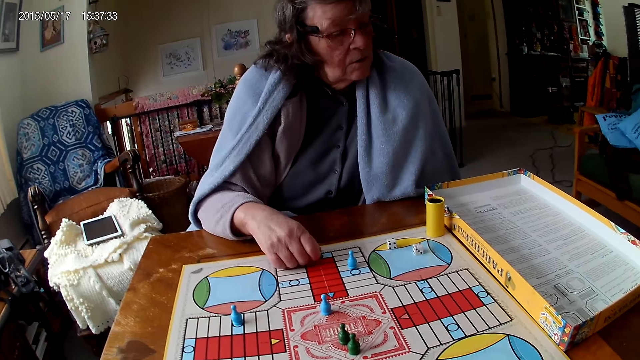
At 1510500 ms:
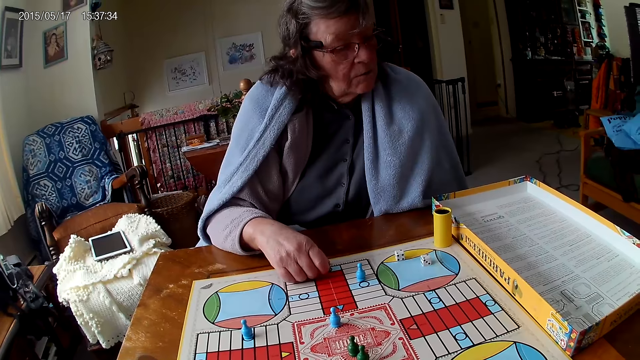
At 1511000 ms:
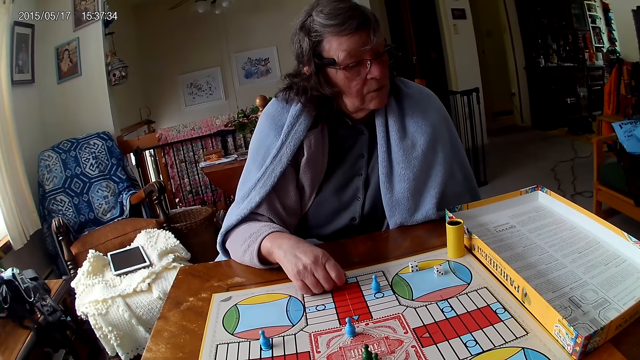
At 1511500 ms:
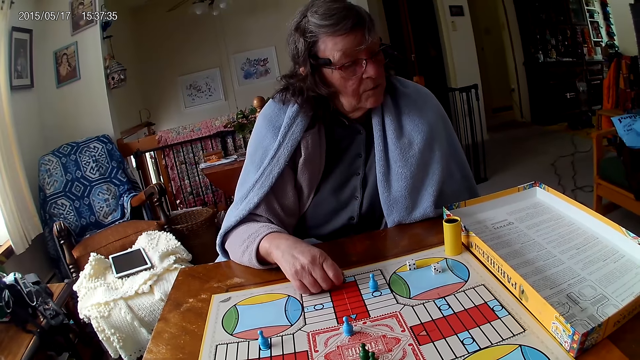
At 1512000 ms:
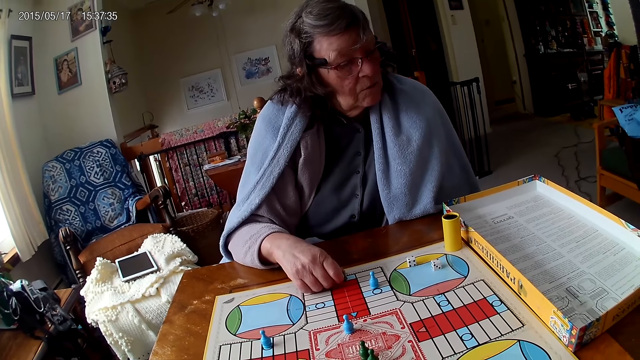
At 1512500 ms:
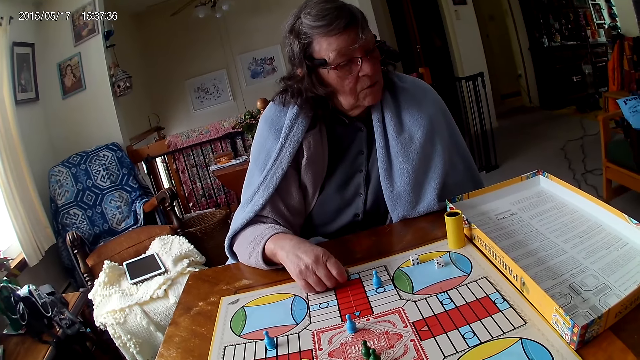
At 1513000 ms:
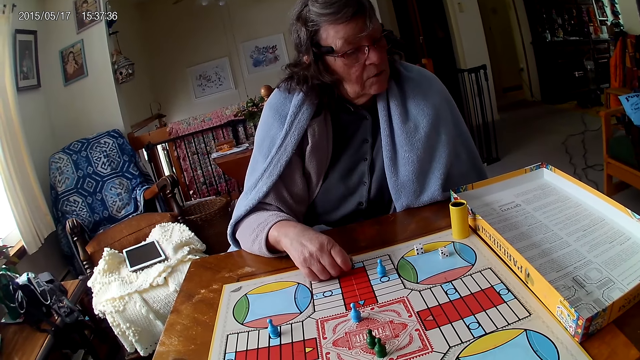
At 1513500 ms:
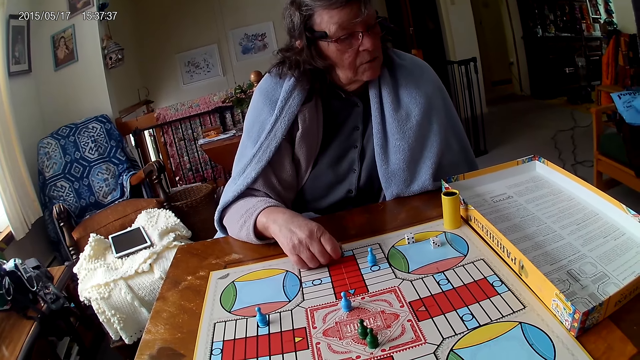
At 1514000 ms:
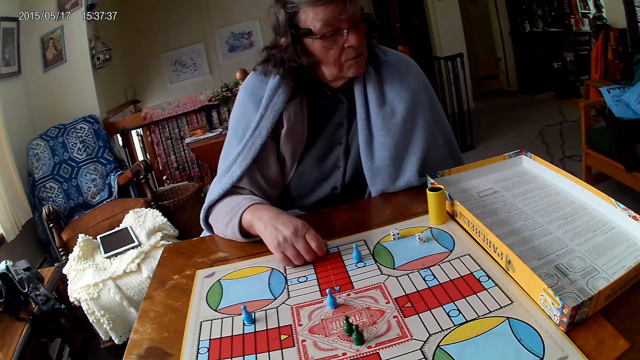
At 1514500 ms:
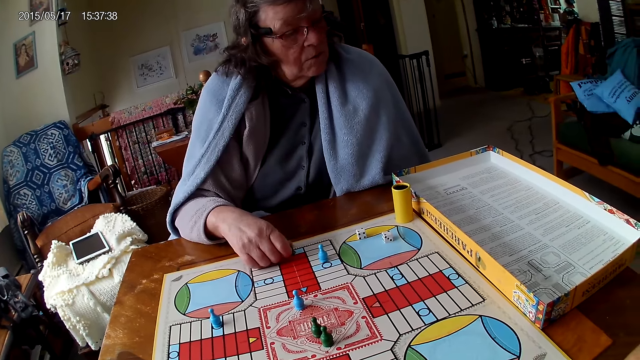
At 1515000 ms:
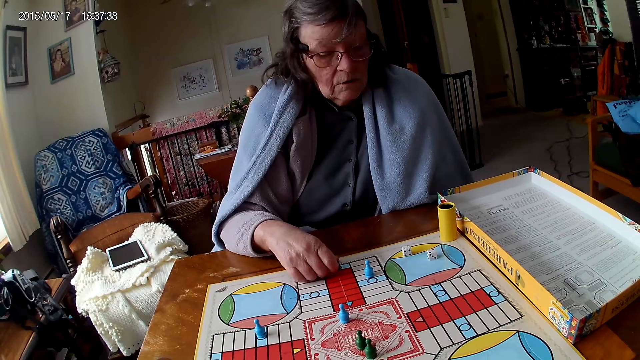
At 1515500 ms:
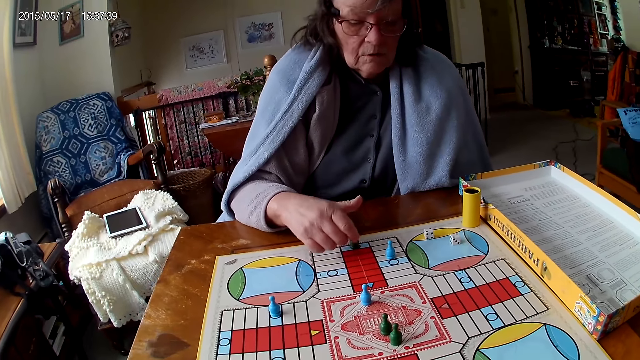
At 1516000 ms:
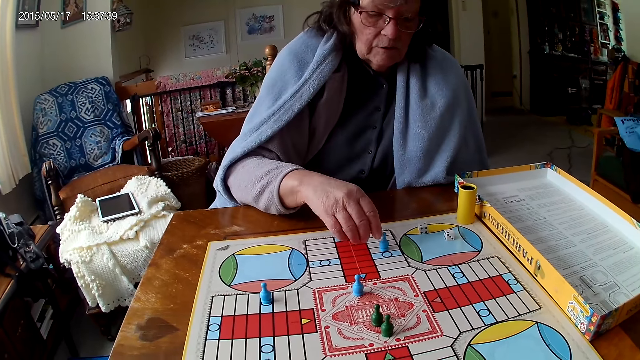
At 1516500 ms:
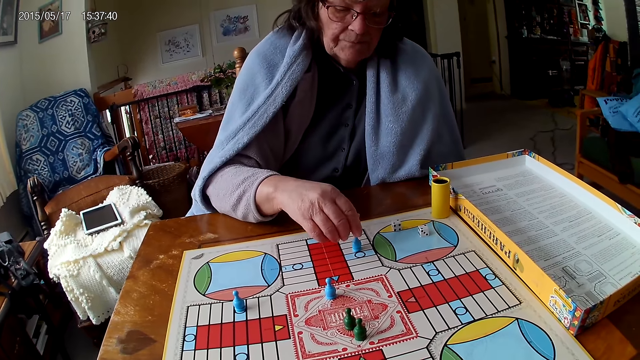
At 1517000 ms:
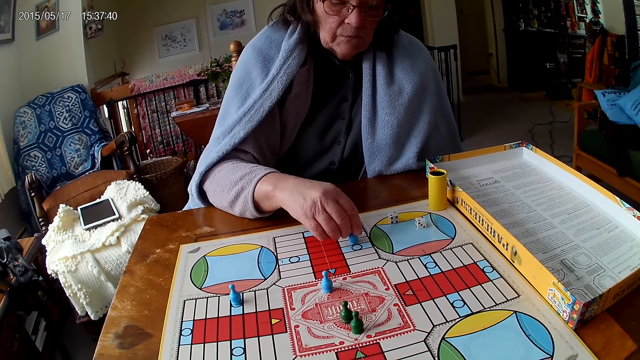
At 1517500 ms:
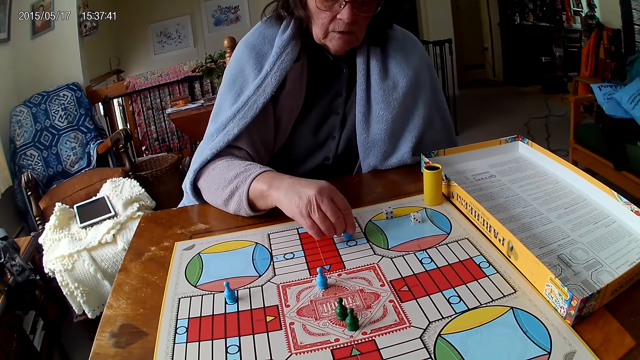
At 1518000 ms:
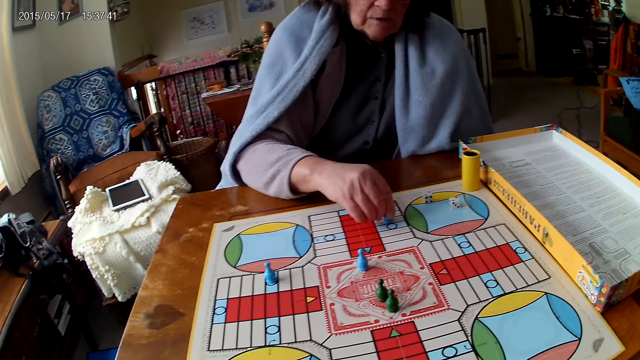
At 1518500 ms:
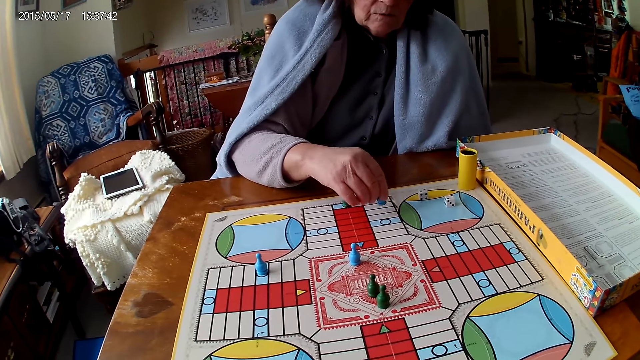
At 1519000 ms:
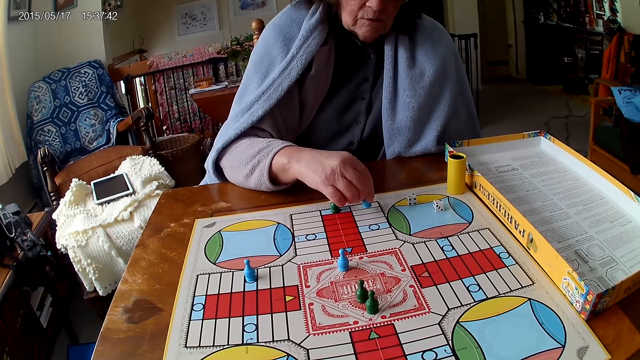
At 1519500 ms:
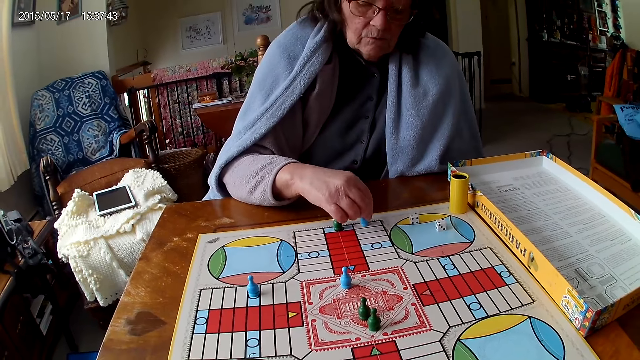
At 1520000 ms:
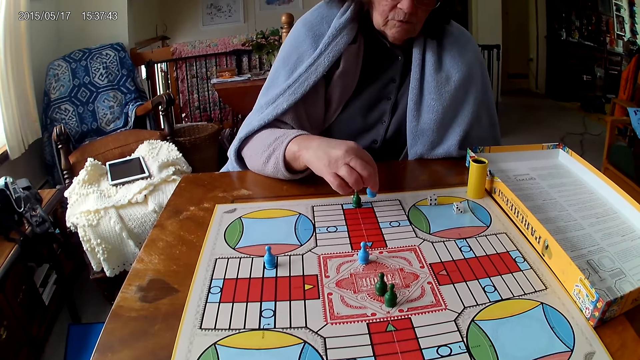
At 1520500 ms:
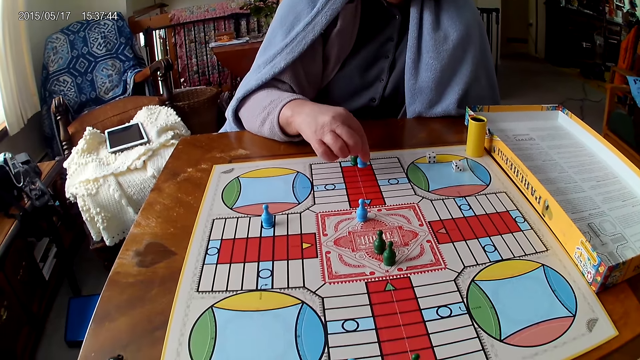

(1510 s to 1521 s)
A woman moves a piece on the Ludo board with her right hand.

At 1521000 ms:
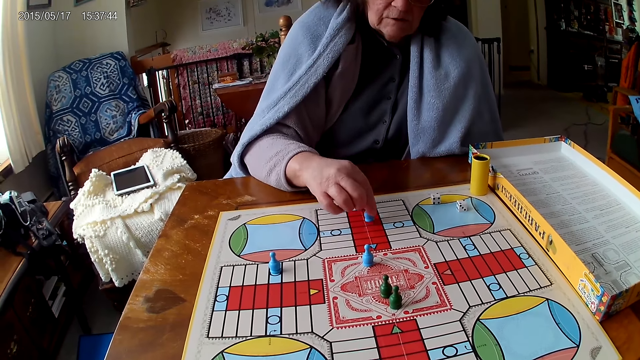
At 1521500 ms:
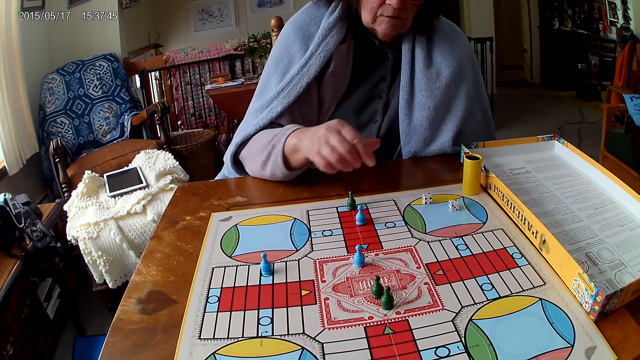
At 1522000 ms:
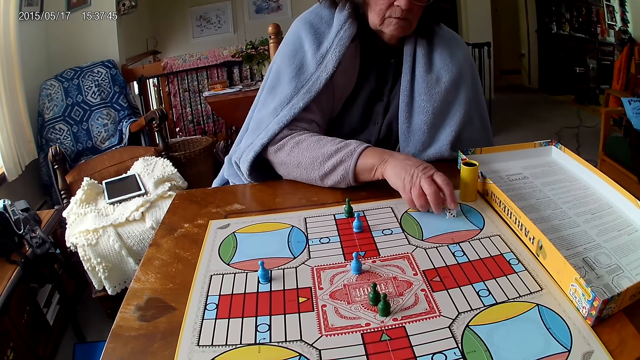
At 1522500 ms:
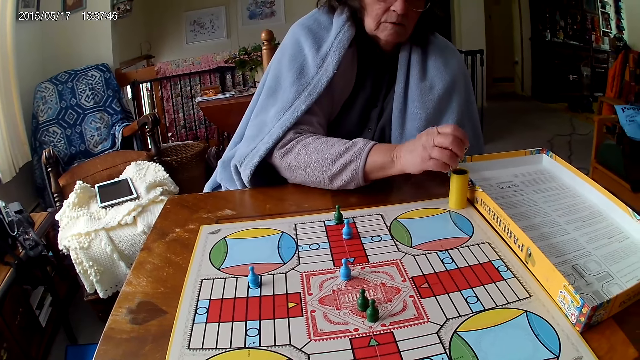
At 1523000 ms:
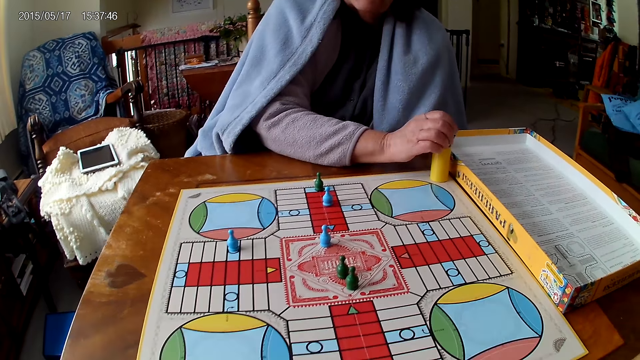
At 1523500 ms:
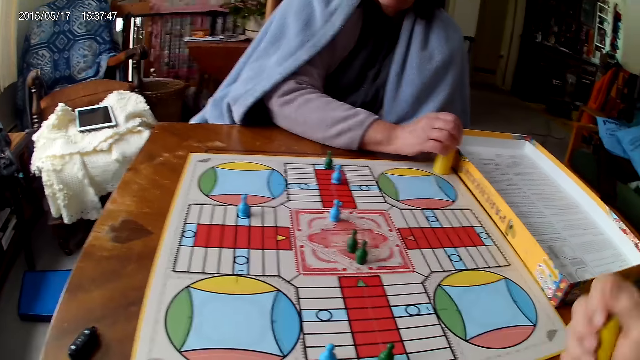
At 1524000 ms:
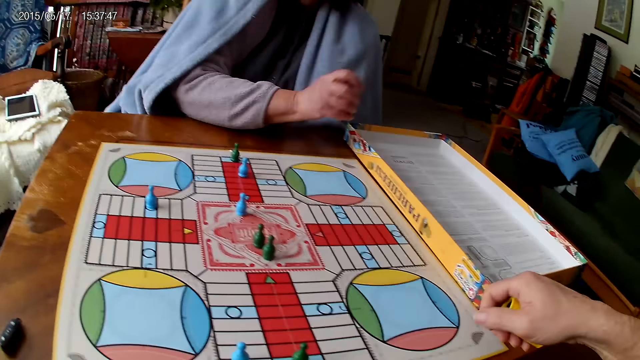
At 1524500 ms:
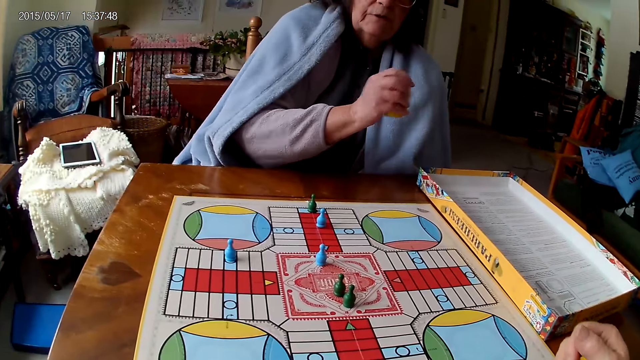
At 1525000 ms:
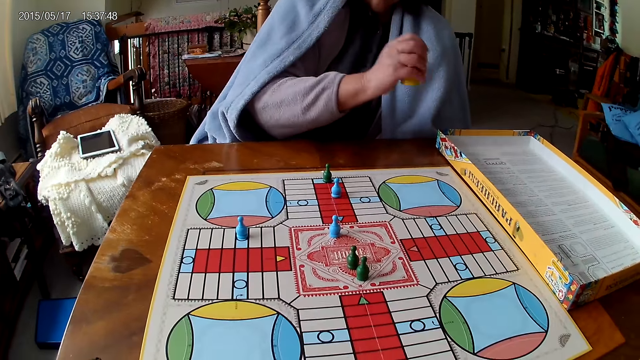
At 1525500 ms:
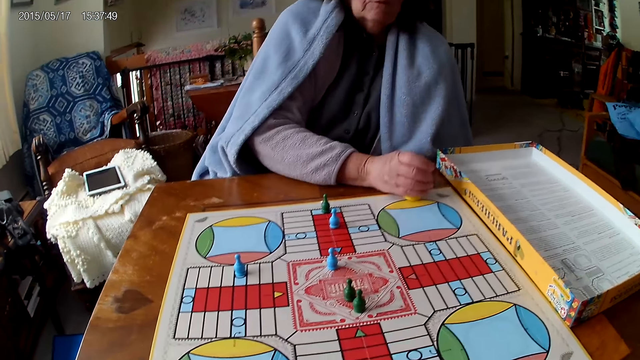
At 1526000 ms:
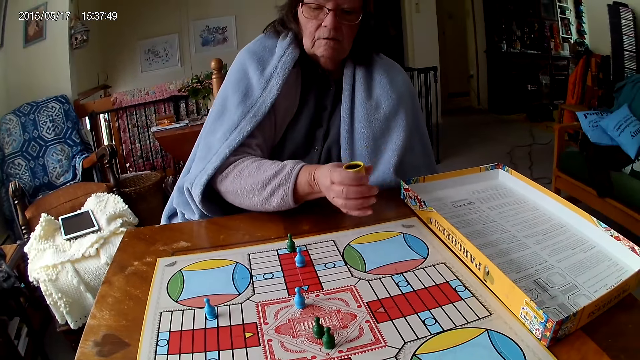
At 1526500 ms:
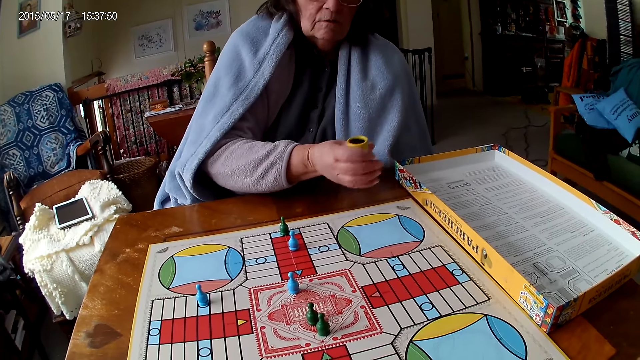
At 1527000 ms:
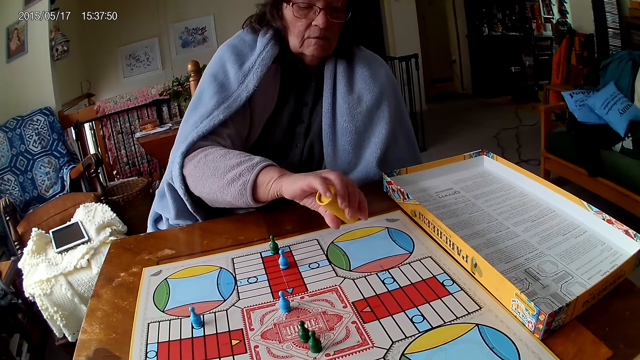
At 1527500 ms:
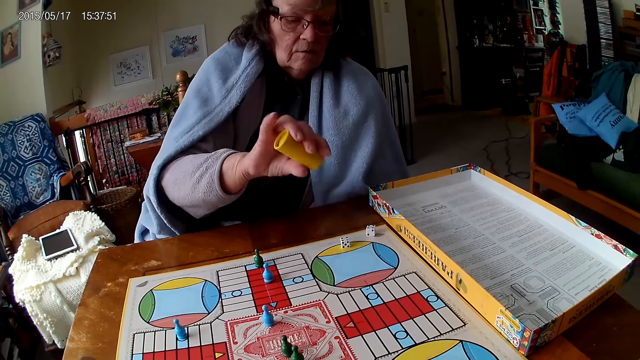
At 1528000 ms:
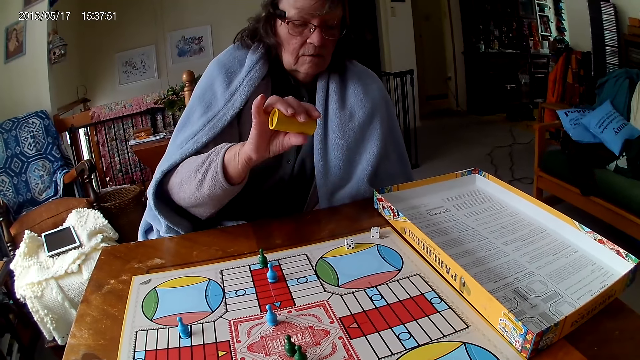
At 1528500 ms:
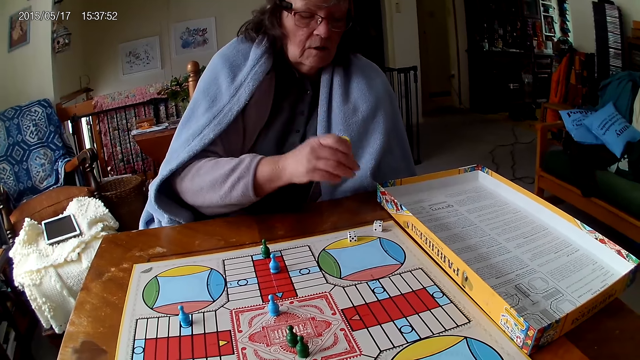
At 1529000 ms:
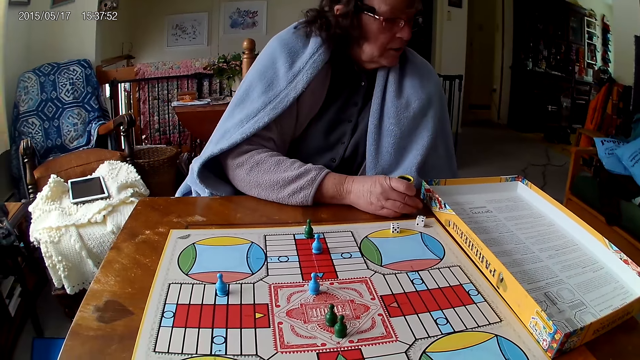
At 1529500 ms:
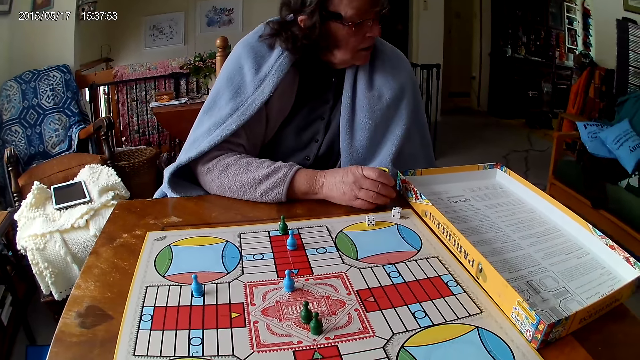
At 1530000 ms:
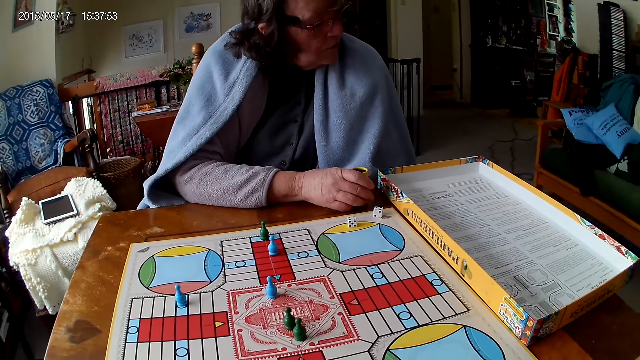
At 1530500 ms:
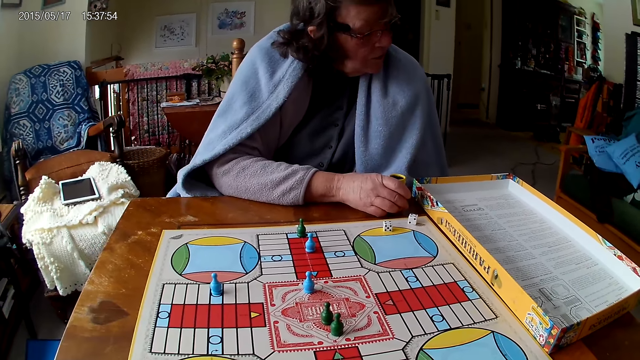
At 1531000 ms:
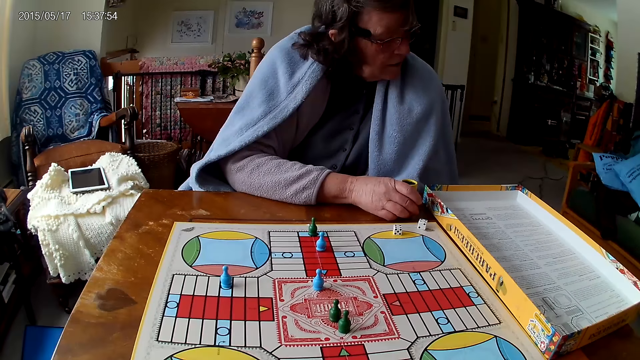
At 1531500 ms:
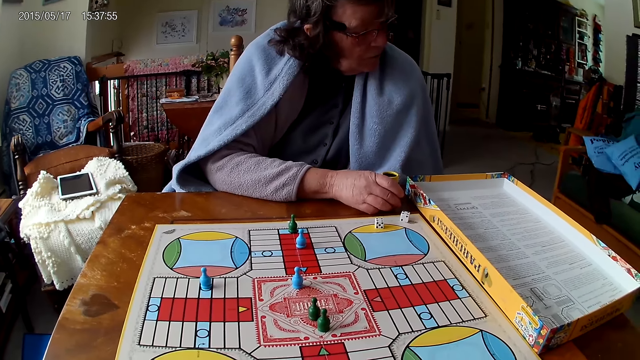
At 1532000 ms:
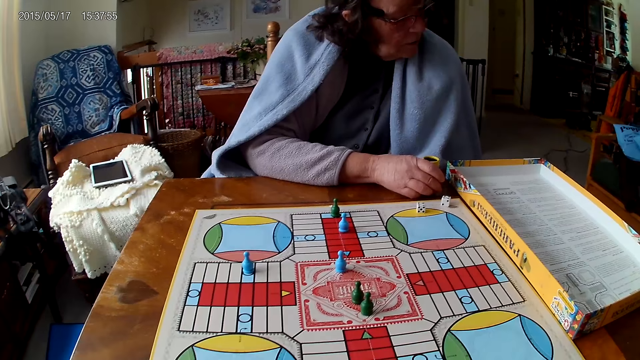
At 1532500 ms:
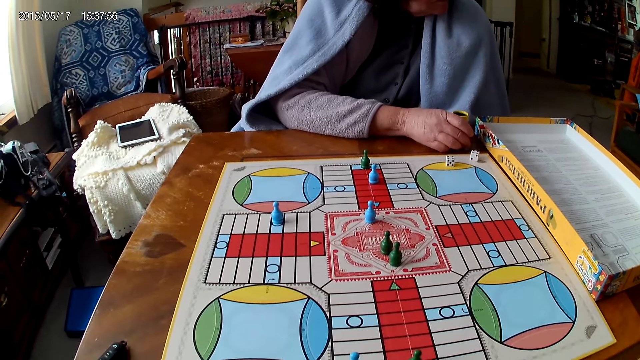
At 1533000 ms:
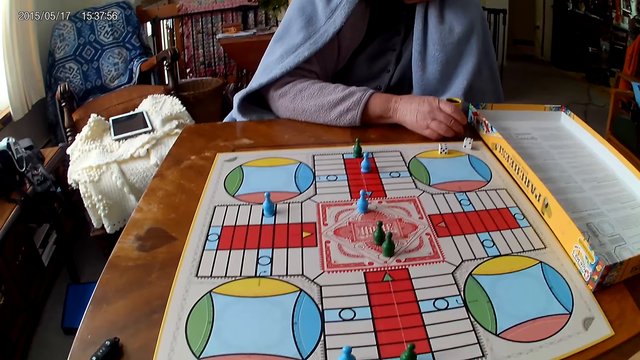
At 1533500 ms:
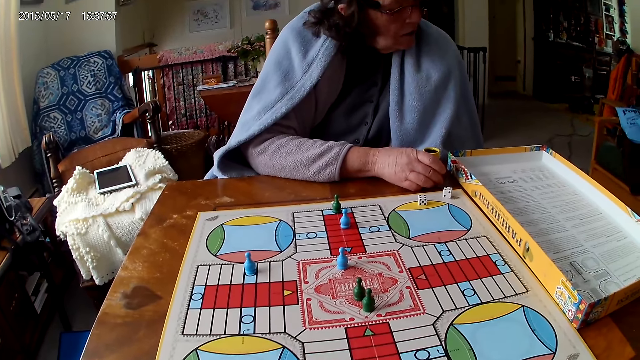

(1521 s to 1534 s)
A woman picks her dice from the Ludo board with her right hand and drops the dice into her container. The camera wearer shakes his container with his right hand. The woman shakes her container with her right hand. The camera wearer drops his container on the table with his right hand. He interacts with the woman. The woman drops her container on the Ludo board, shakes her container with her right hand, and drops the dice in her container on the Ludo board. The camera wearer stares at the woman. The woman drops her container on the Ludo board.
